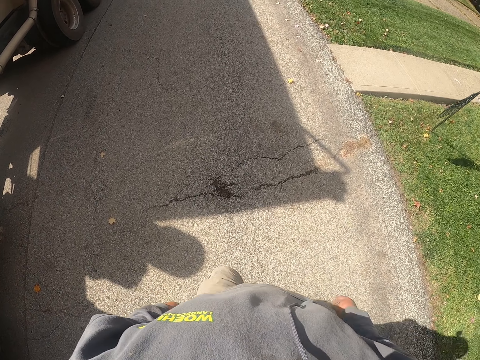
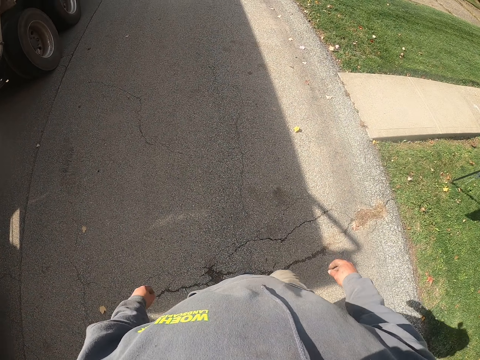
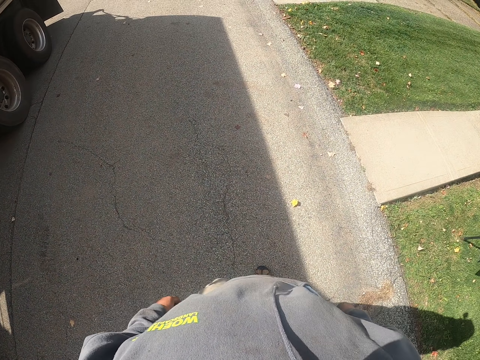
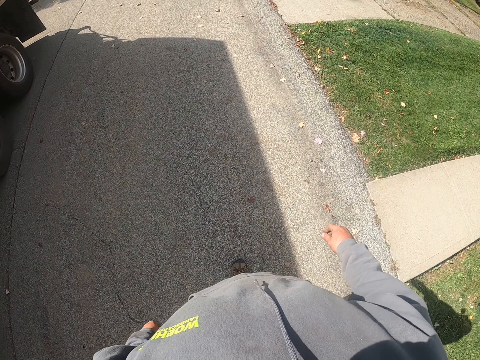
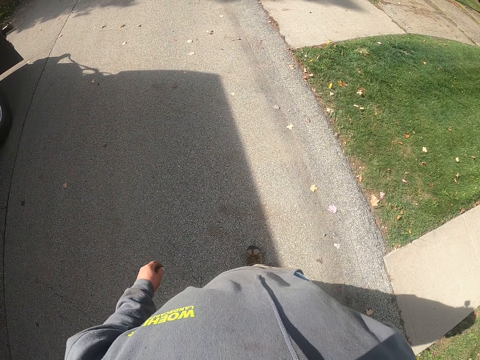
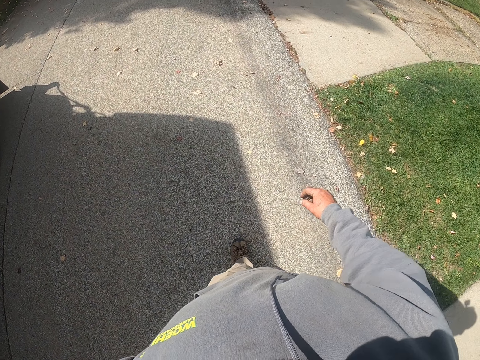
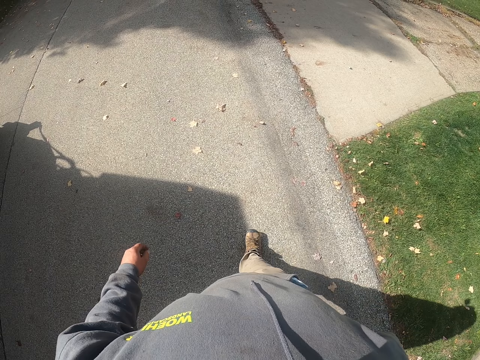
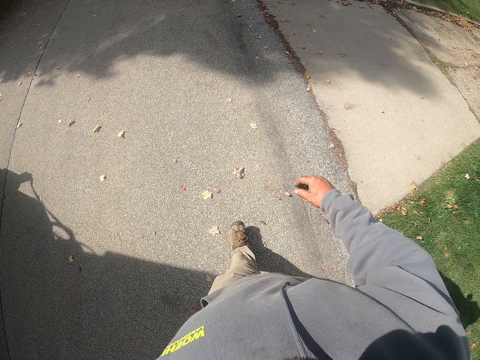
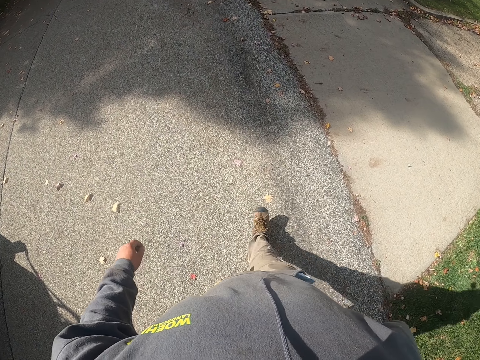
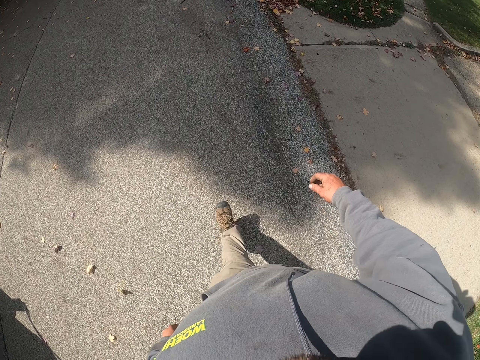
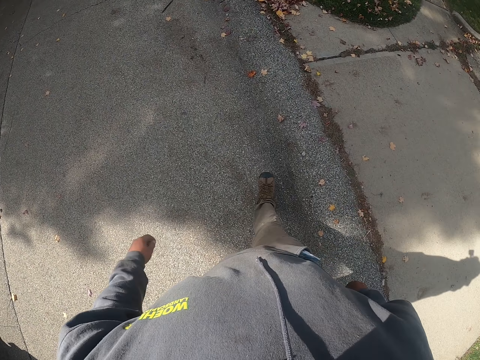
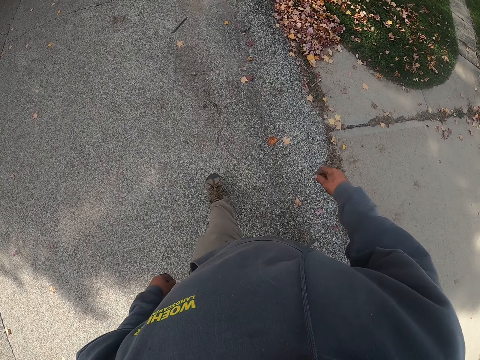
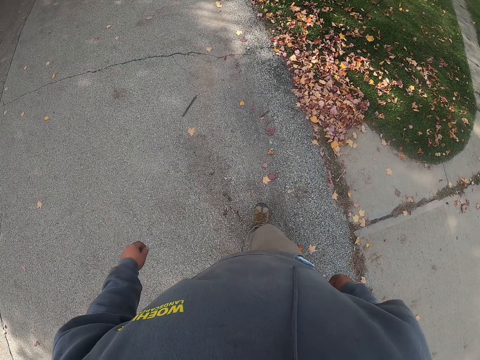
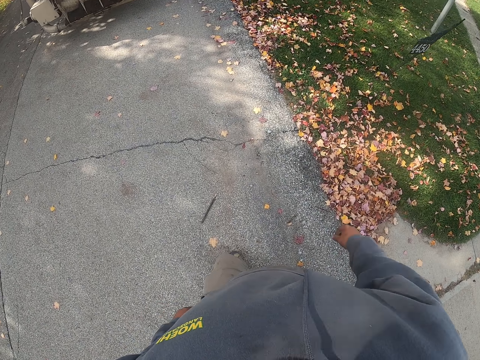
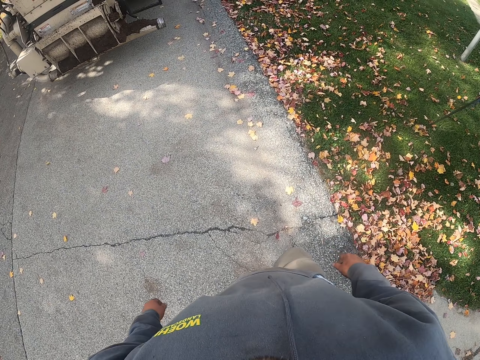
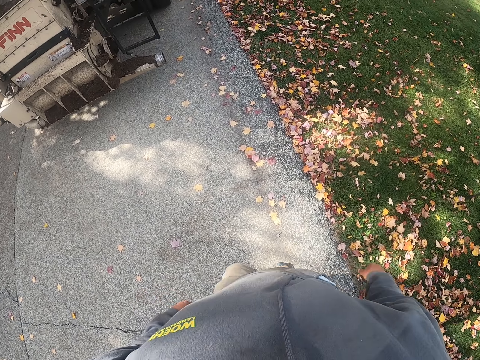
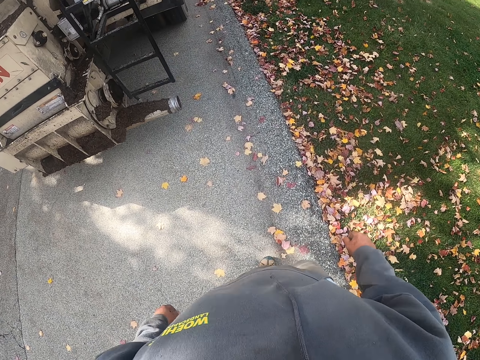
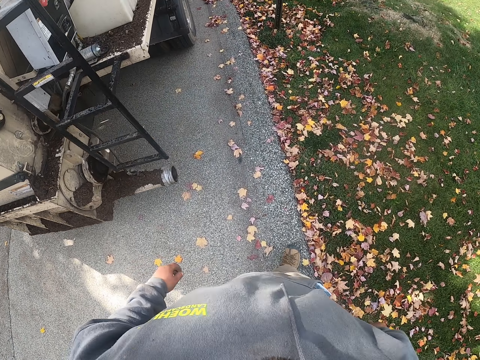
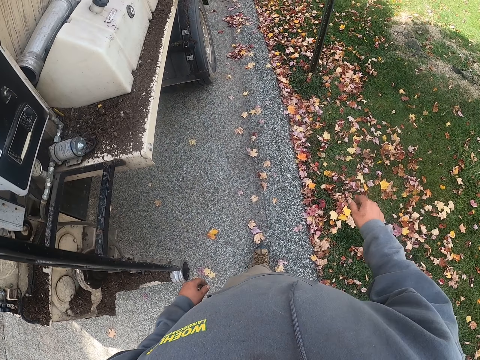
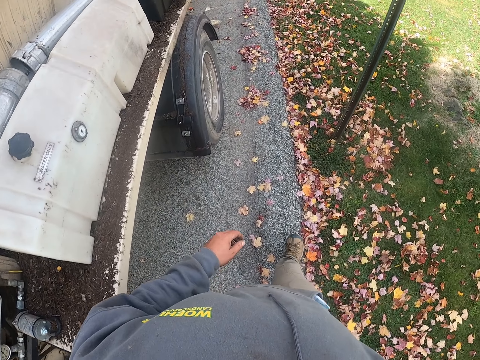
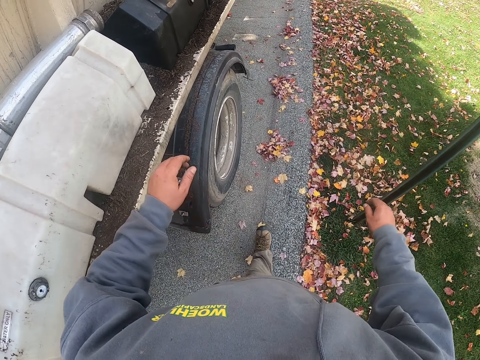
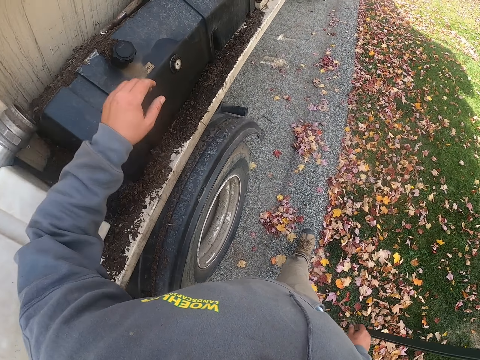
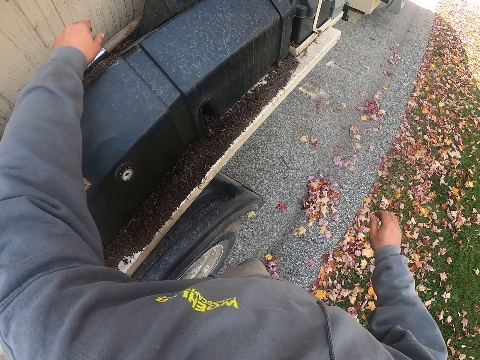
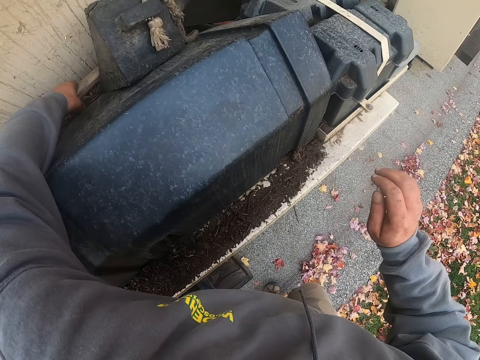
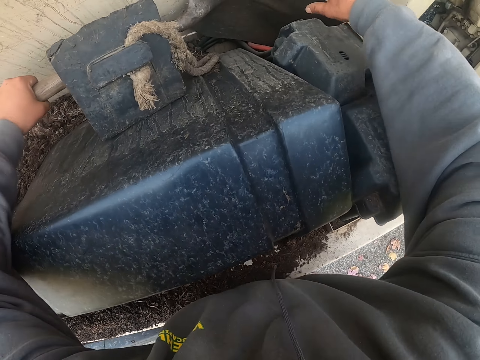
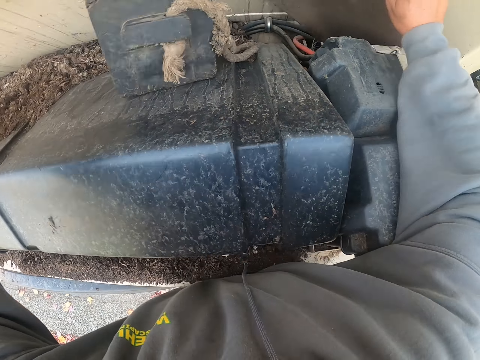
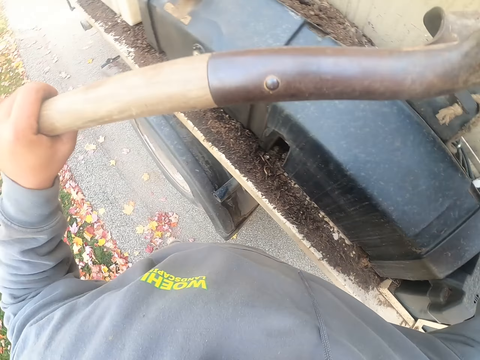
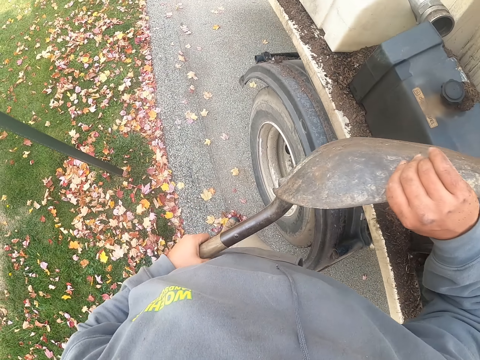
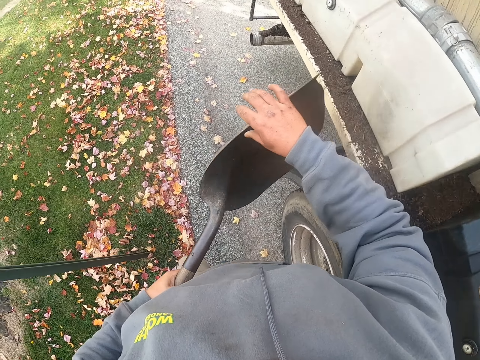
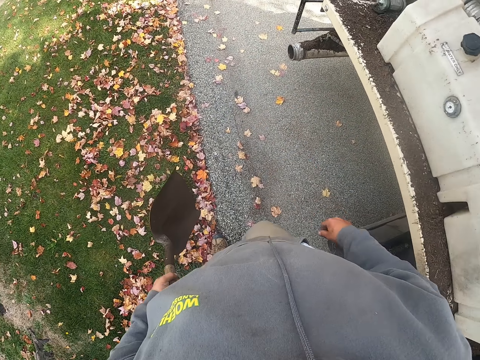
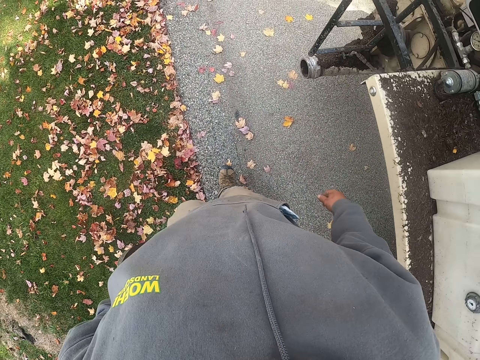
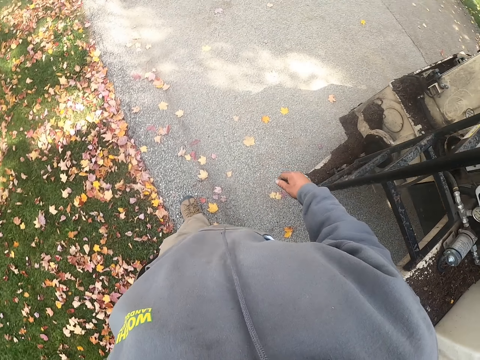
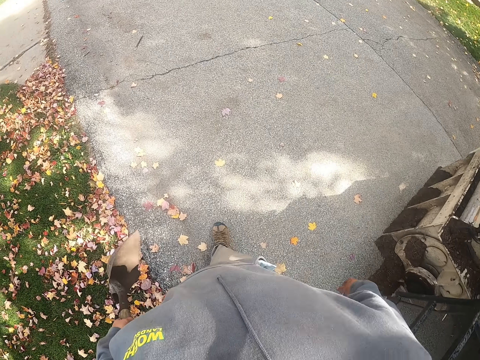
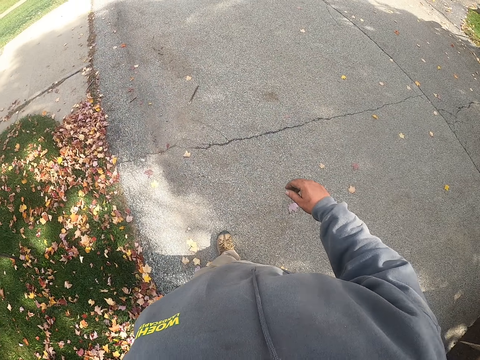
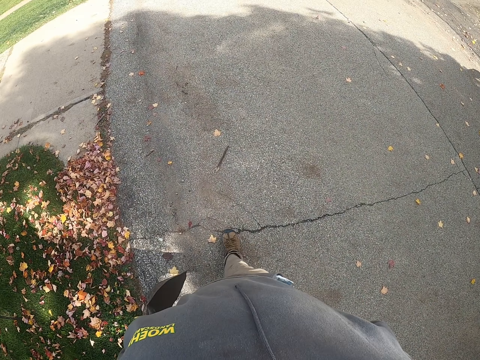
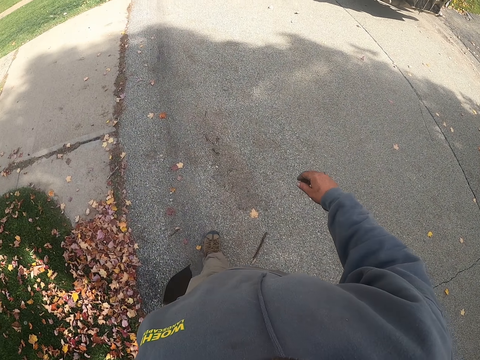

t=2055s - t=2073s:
The camera wearer picks a spade. They walk around the compound.

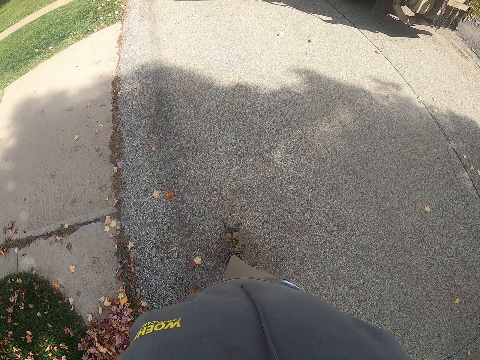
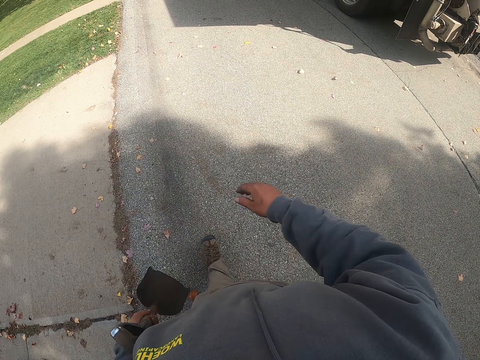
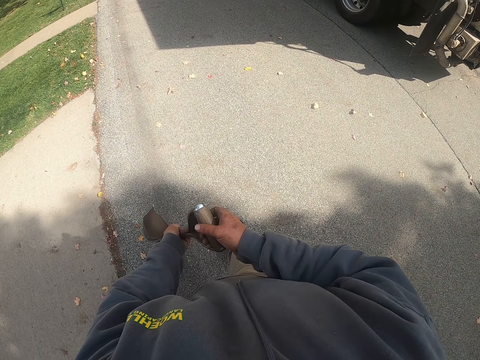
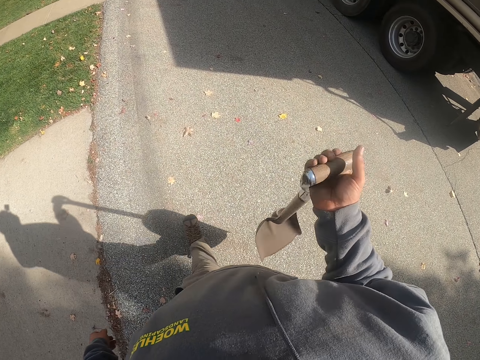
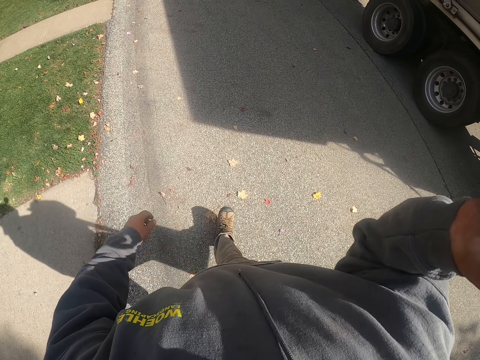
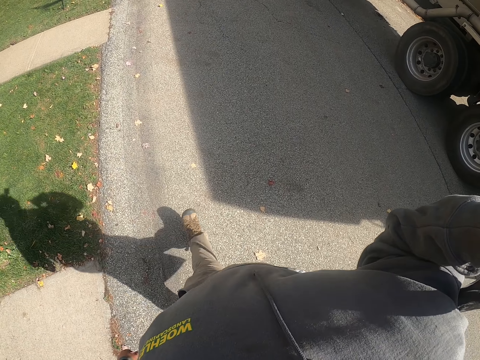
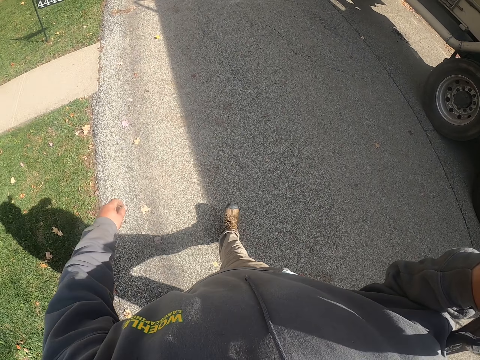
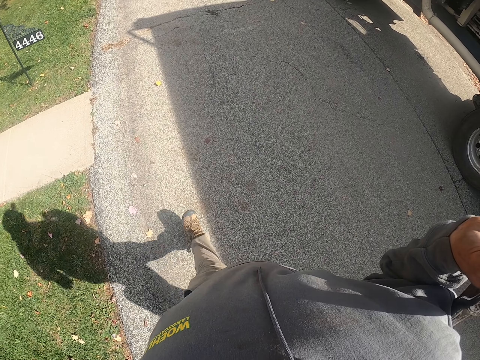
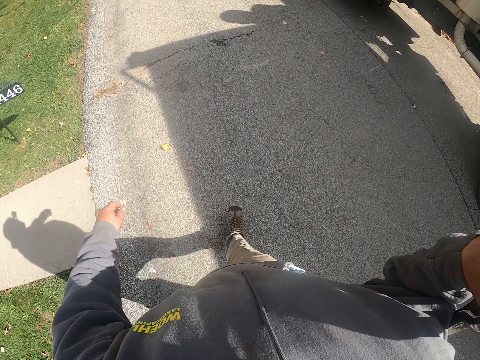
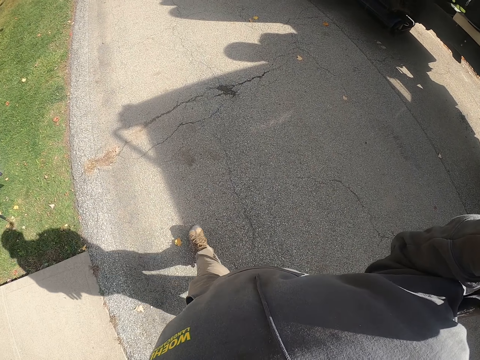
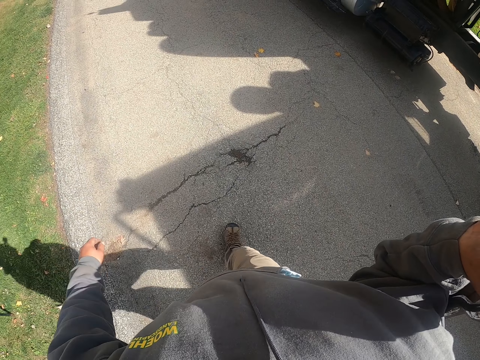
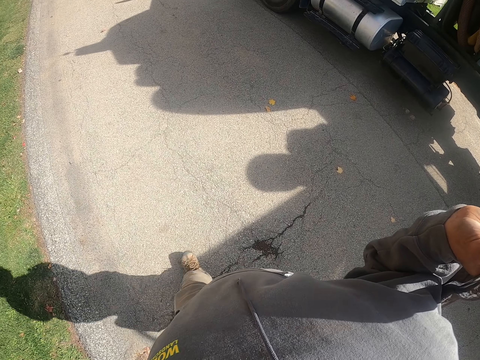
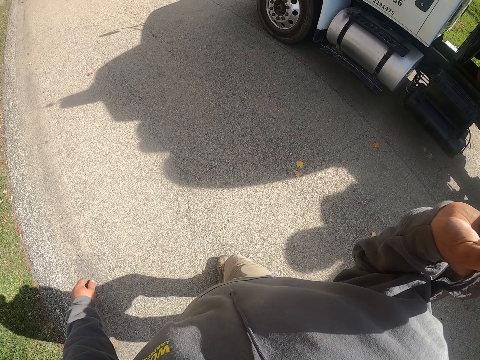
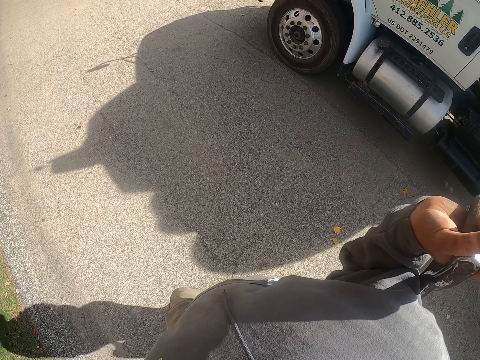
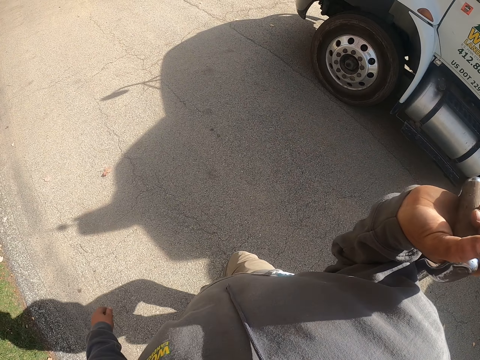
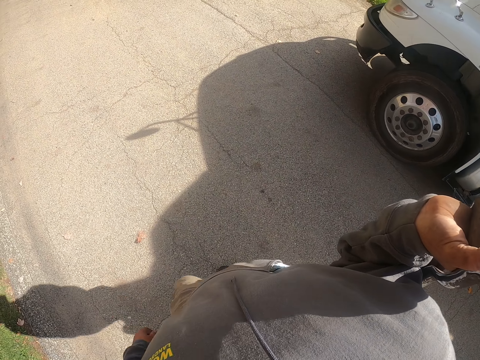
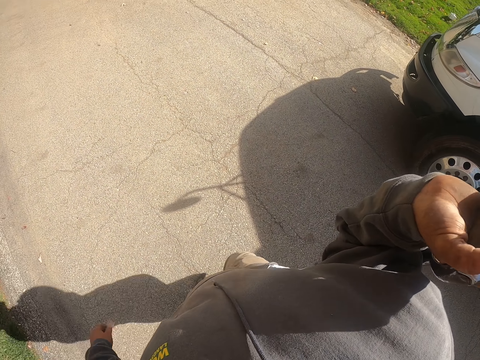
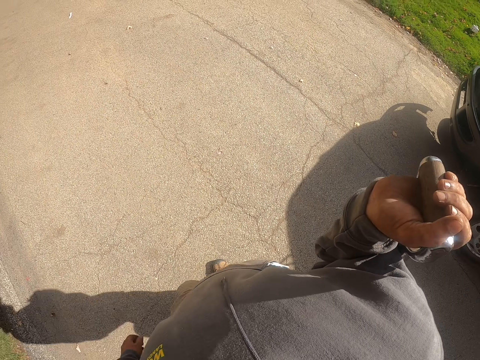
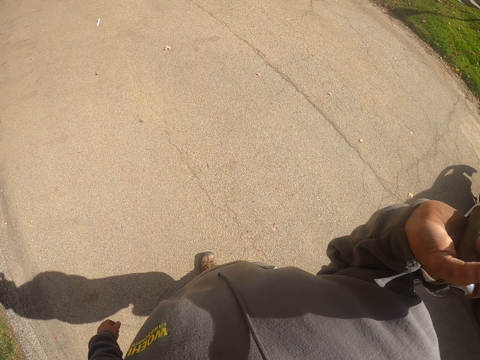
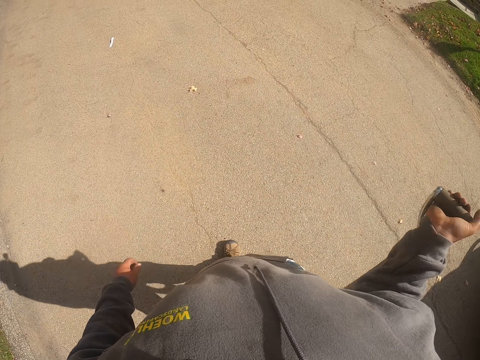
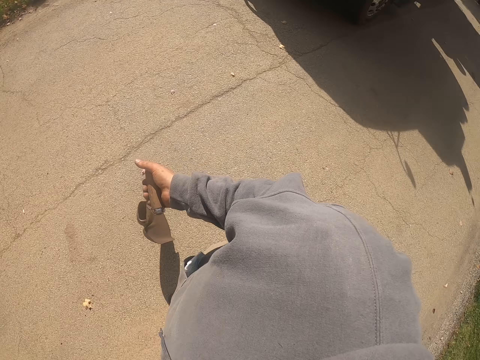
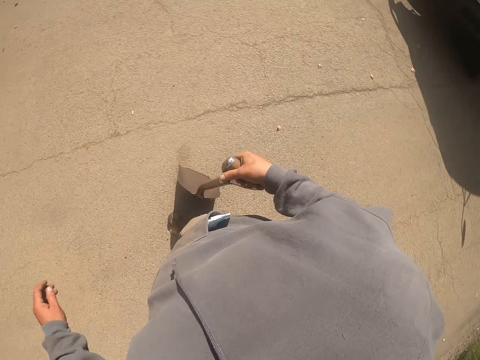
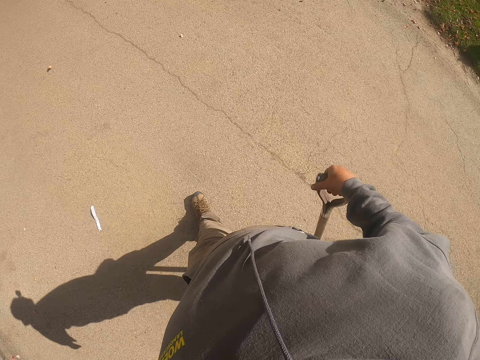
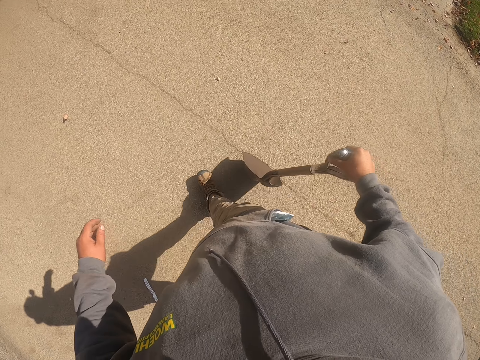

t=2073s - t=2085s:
The camera wearer transfers the spade to his right hand. He walks around the compound. He puts the spade on the shoulder. He drops the spade.
